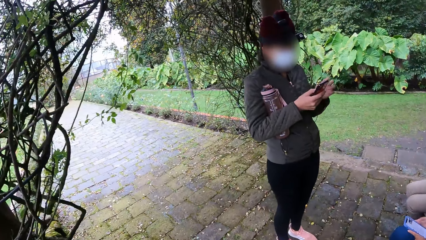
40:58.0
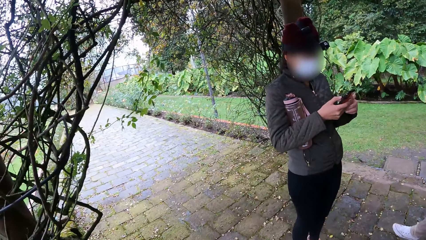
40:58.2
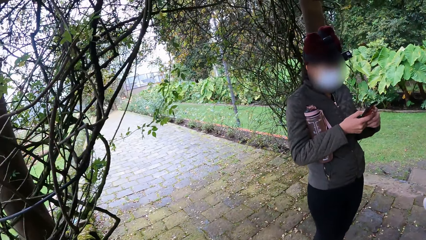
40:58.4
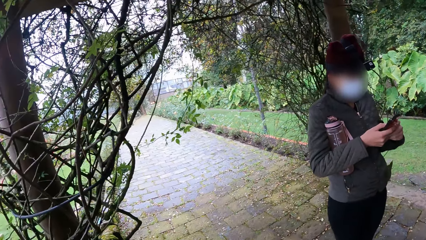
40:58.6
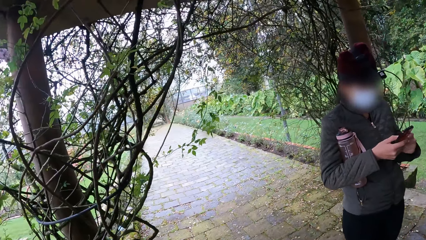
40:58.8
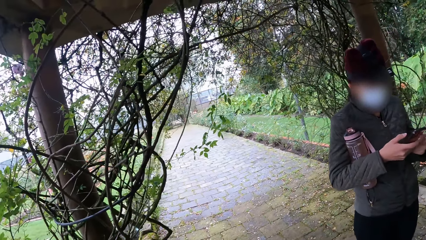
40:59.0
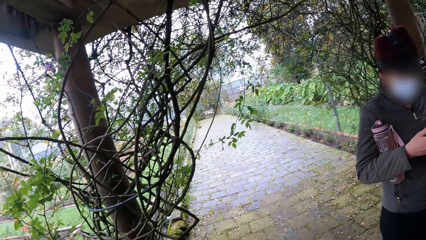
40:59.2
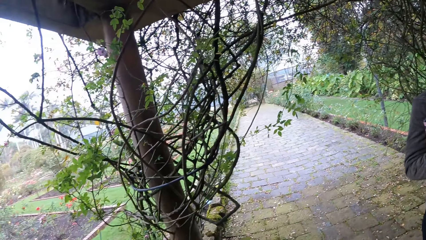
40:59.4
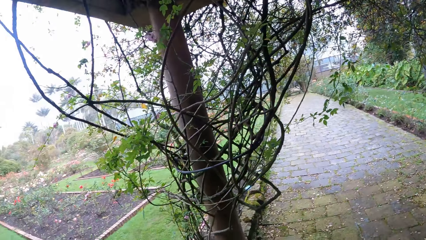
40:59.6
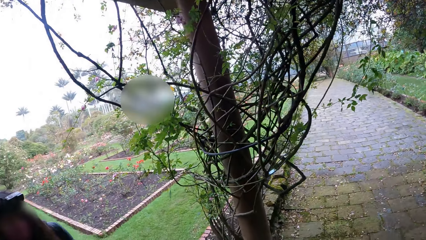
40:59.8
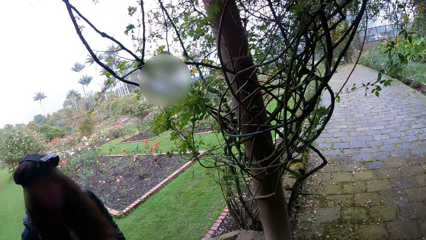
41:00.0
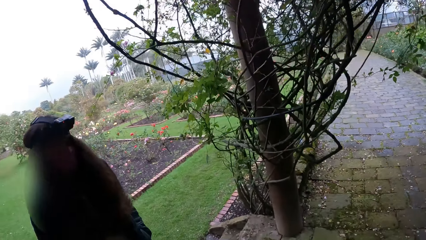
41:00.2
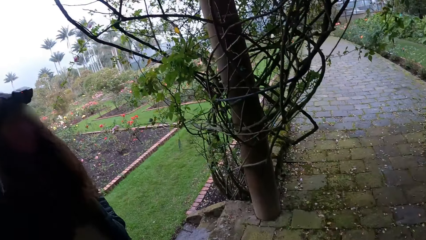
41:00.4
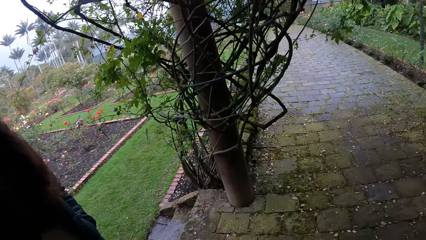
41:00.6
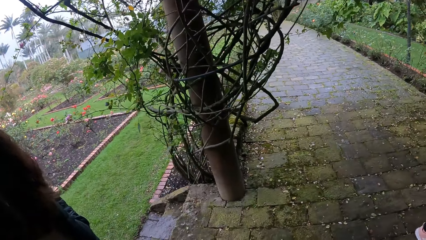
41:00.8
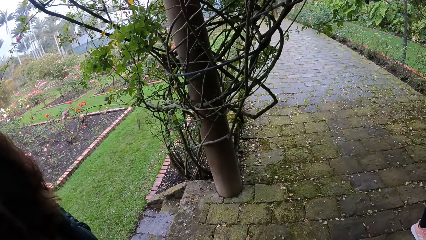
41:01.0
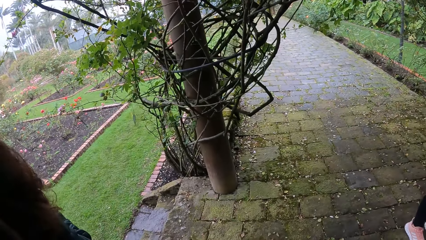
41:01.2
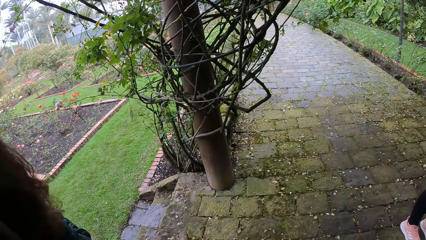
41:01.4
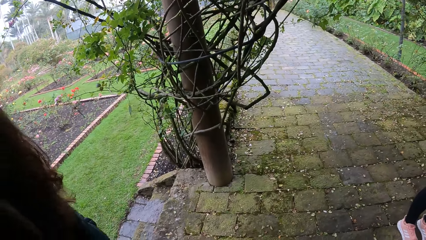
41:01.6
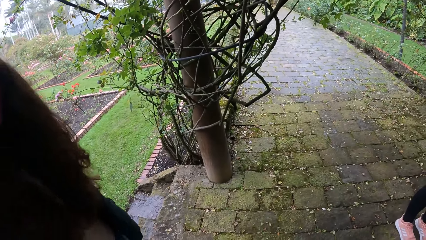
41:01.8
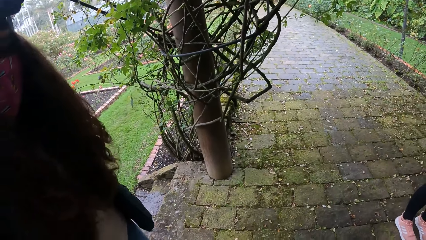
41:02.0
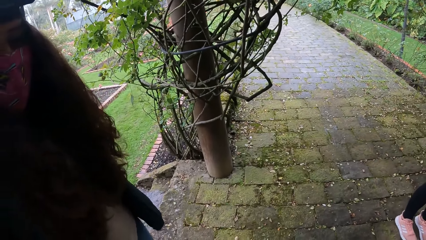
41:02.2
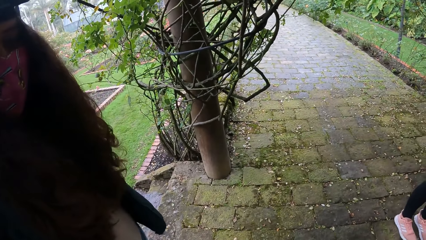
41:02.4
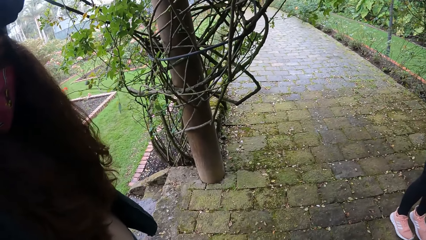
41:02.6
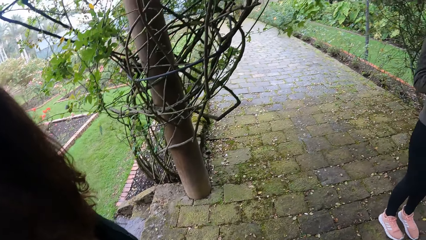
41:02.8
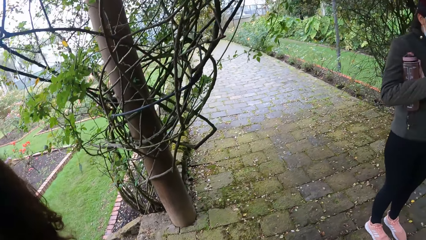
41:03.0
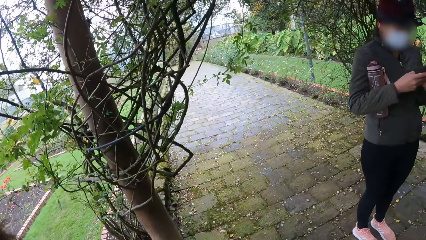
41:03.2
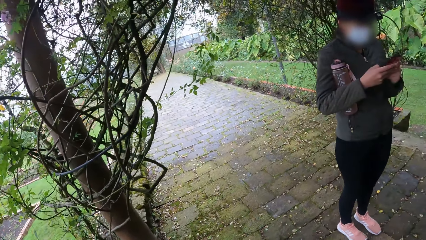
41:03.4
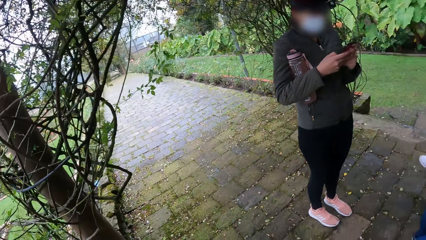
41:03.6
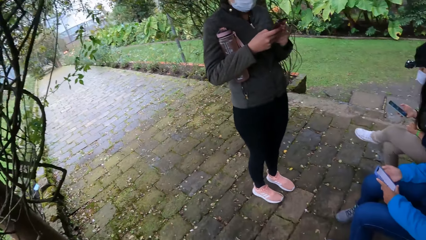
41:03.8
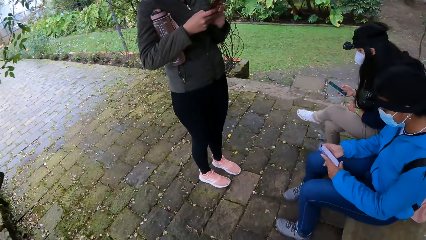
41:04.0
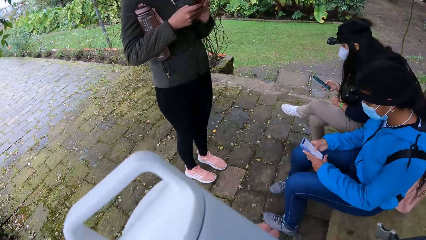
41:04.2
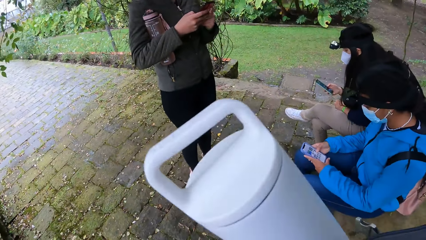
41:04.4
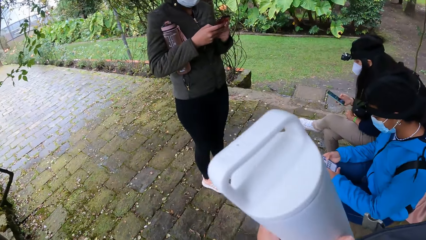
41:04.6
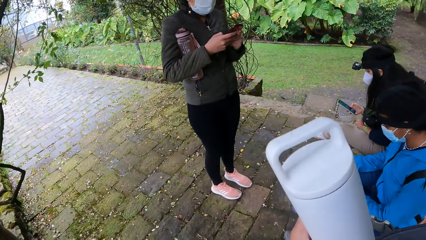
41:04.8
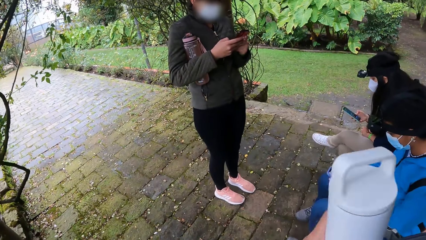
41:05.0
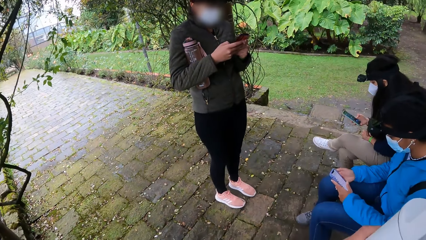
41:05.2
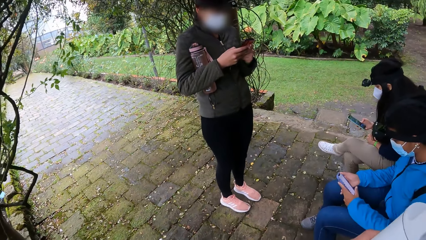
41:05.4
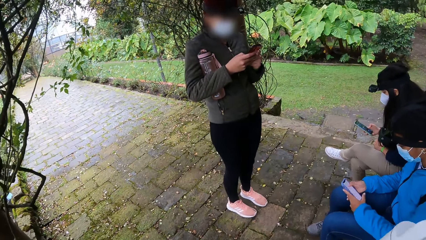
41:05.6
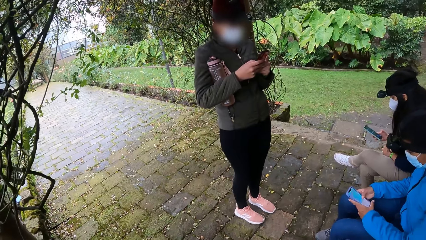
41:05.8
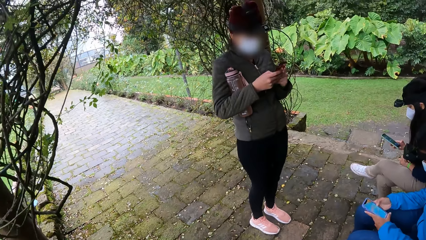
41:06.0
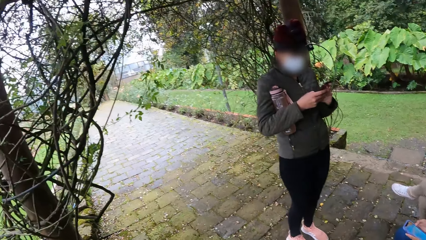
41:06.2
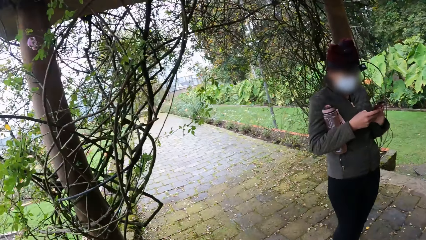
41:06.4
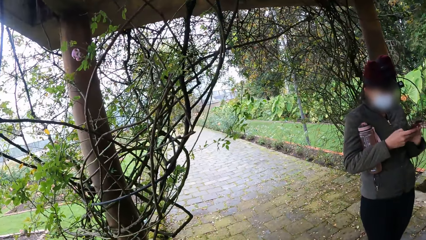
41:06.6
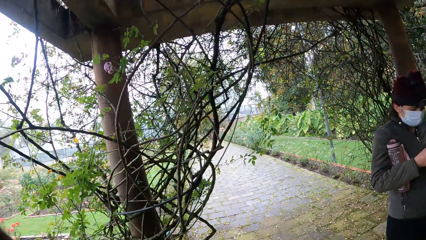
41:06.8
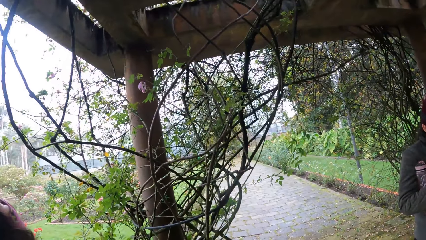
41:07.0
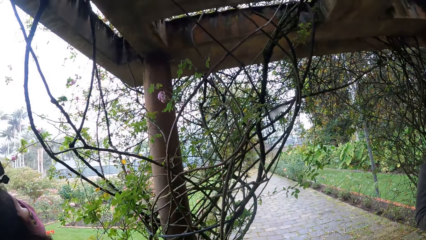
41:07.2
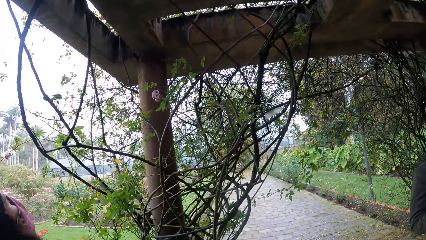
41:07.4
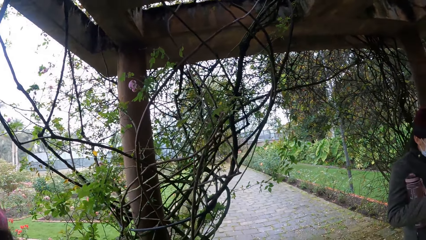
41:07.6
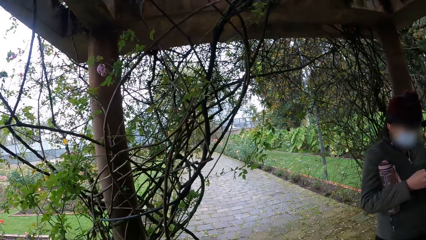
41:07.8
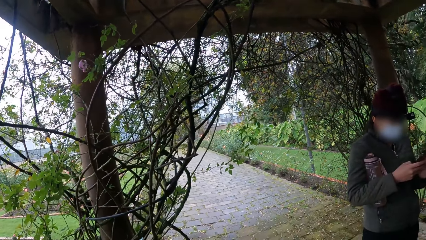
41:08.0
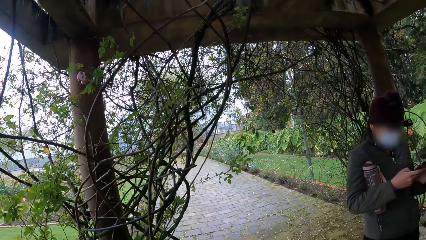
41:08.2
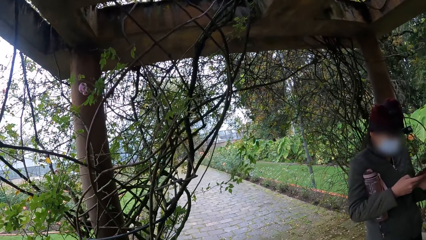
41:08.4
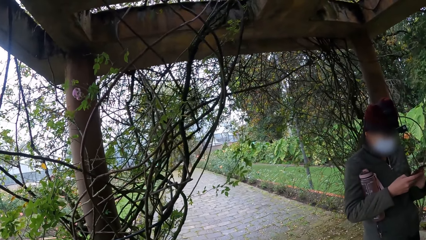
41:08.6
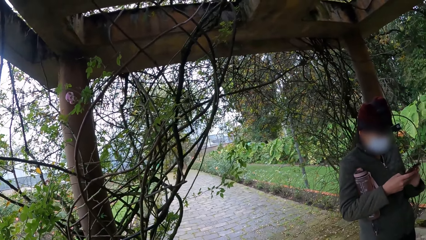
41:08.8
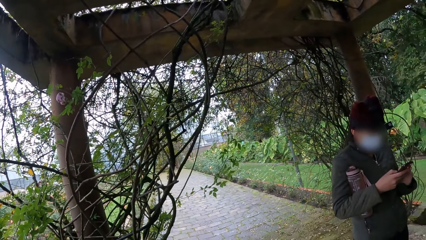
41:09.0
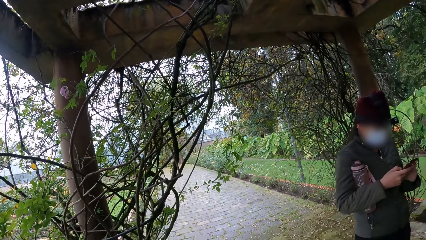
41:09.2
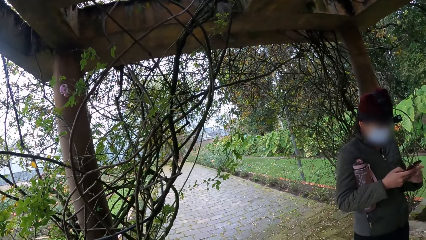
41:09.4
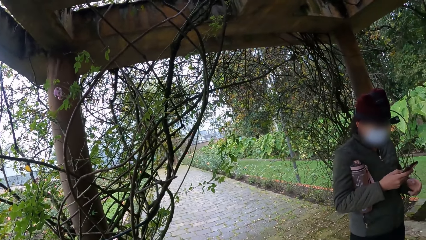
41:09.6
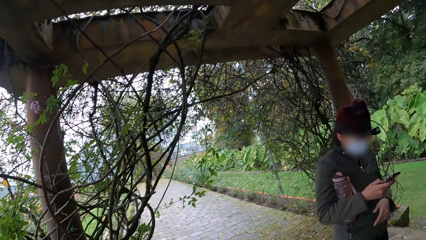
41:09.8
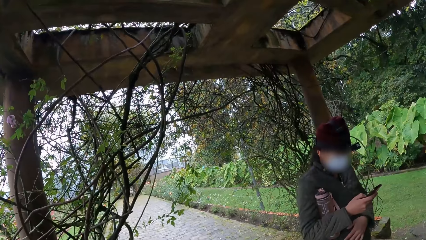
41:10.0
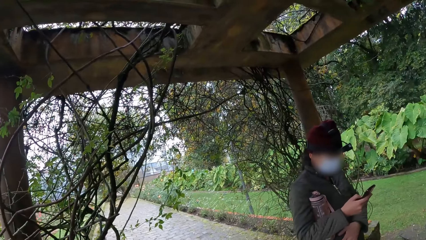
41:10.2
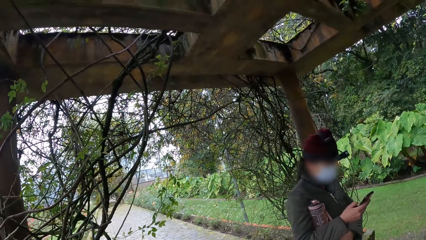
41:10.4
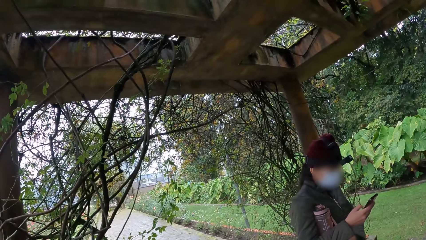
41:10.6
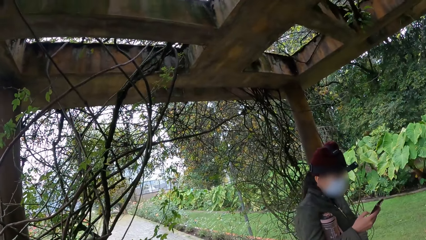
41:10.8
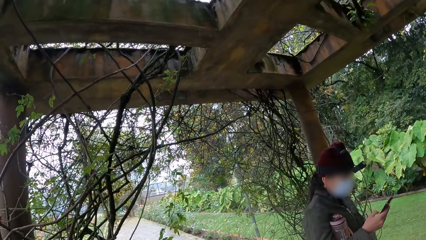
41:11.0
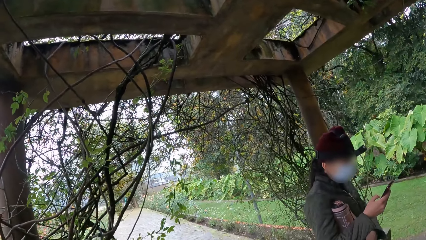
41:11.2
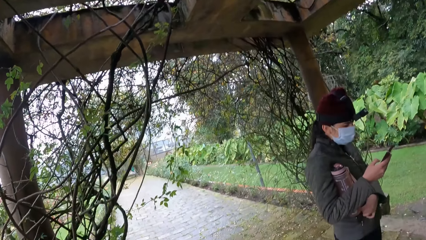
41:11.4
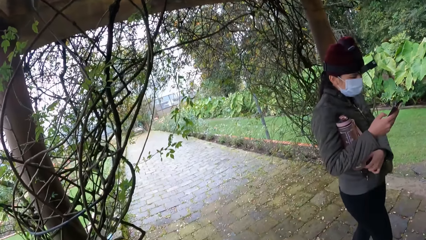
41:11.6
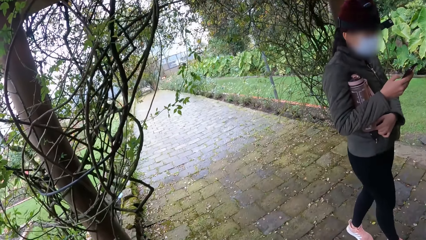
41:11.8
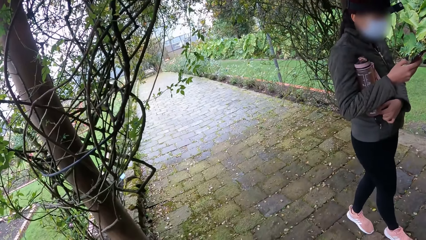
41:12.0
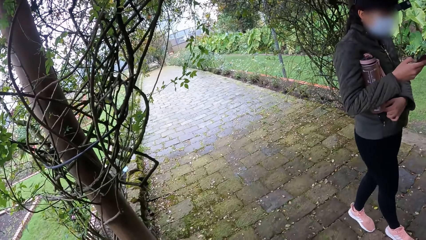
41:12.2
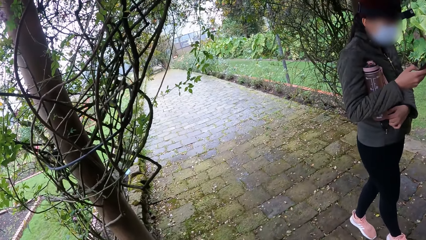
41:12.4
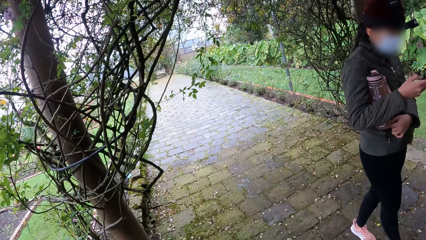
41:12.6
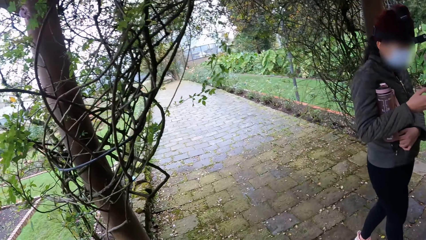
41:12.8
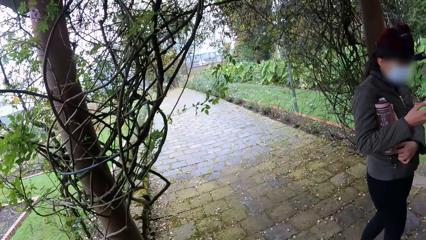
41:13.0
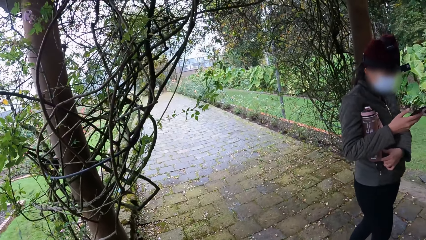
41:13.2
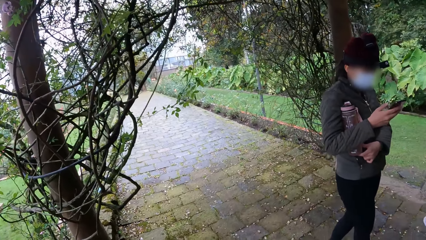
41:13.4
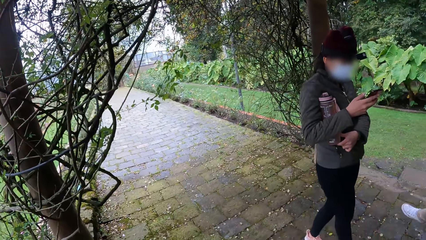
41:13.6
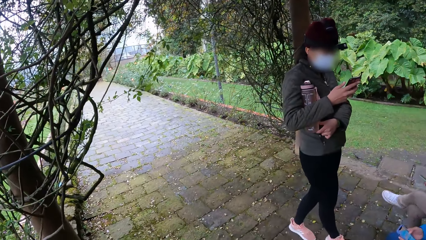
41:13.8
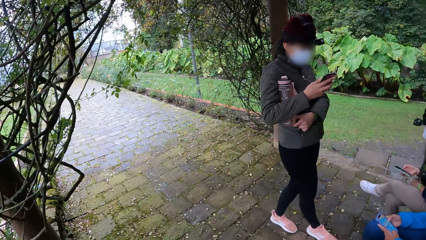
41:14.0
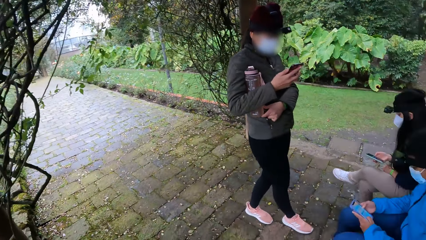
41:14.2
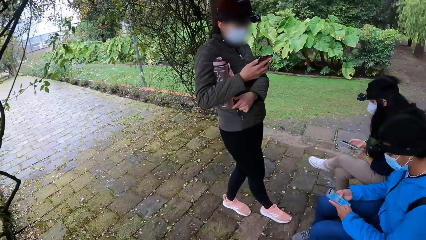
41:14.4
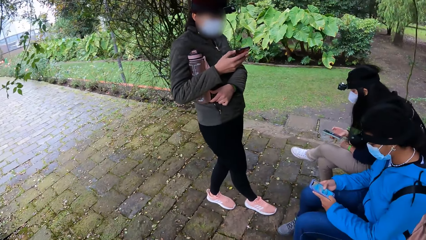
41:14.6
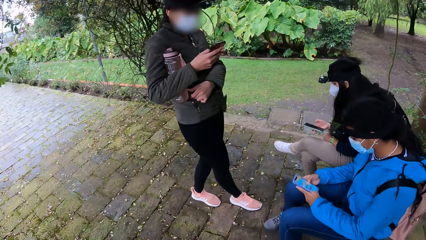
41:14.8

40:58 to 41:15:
The girl holds the bottle with her right hand. The camera wearer looks at a person. Another girl presses a phone with her right hand. The camera wearer holds the bottle with her left hand. The first girl holds a phone with her right hand. She touches the bottle with her left hand.
